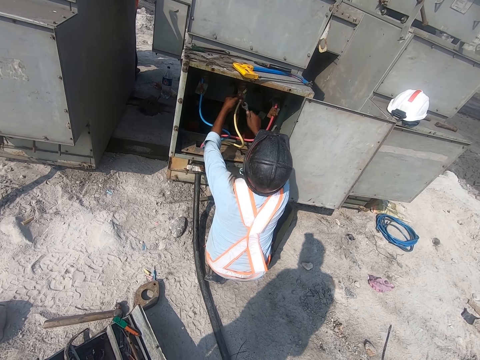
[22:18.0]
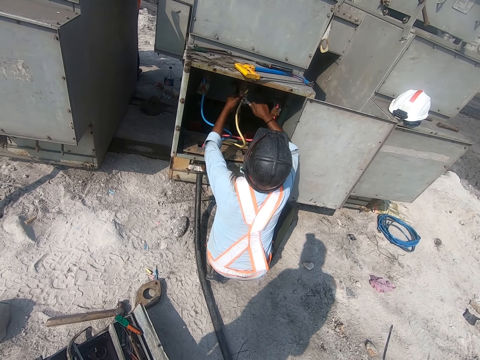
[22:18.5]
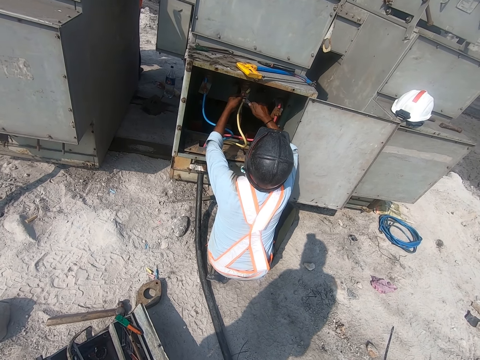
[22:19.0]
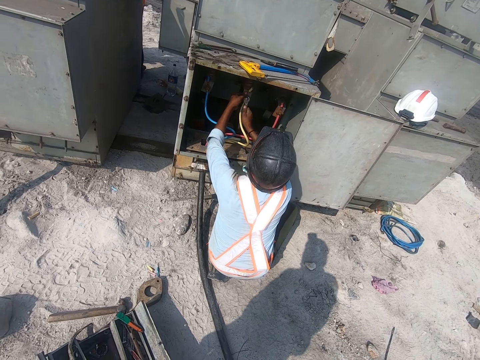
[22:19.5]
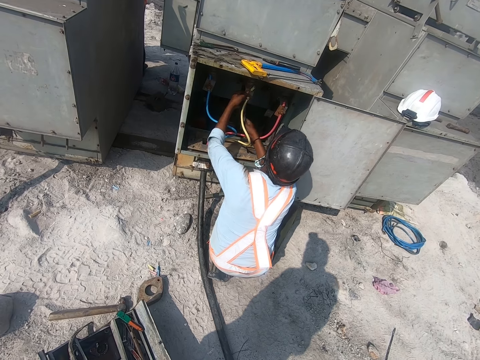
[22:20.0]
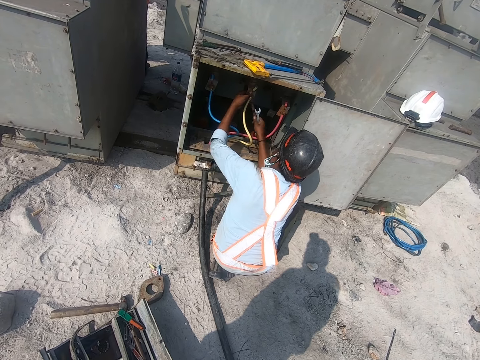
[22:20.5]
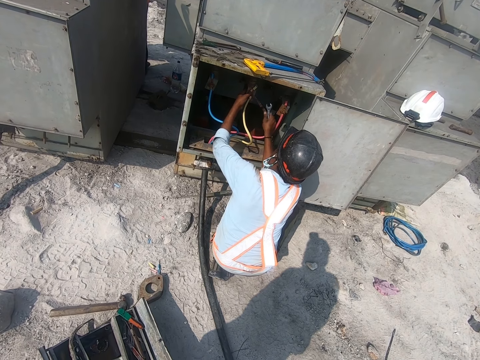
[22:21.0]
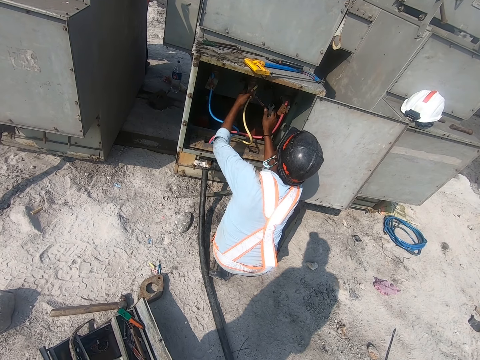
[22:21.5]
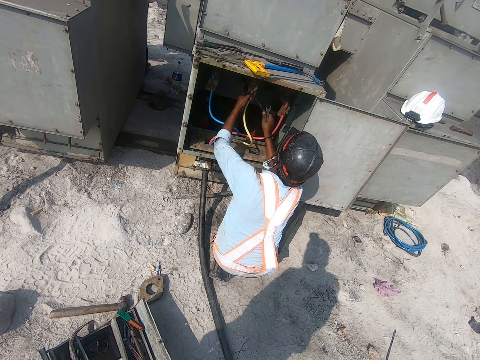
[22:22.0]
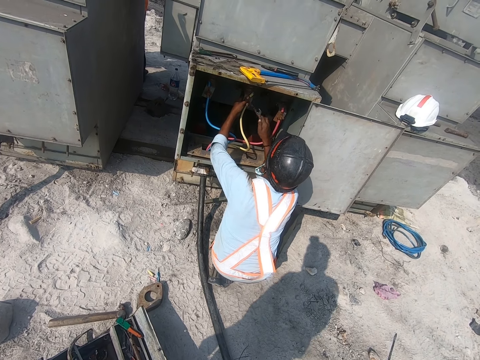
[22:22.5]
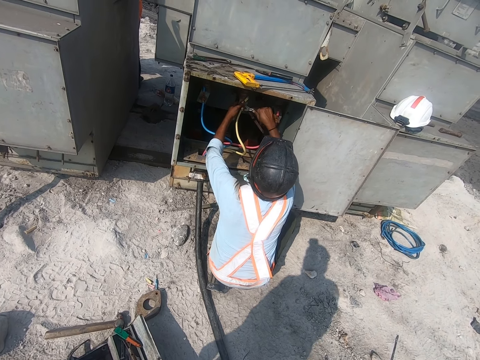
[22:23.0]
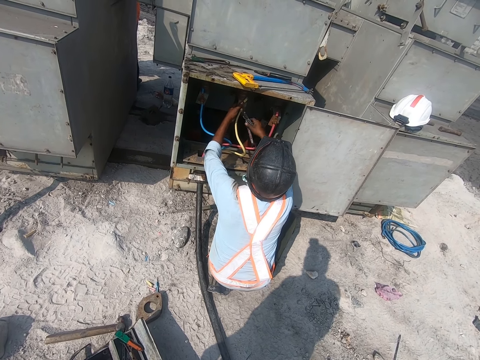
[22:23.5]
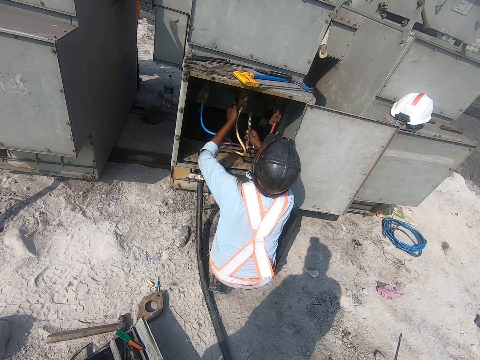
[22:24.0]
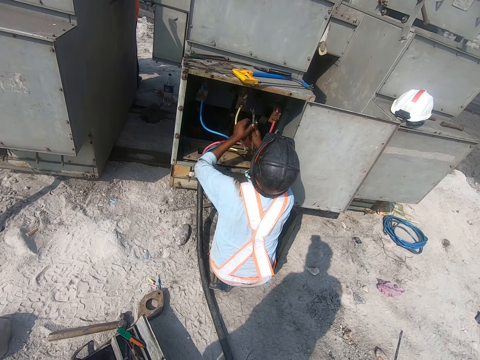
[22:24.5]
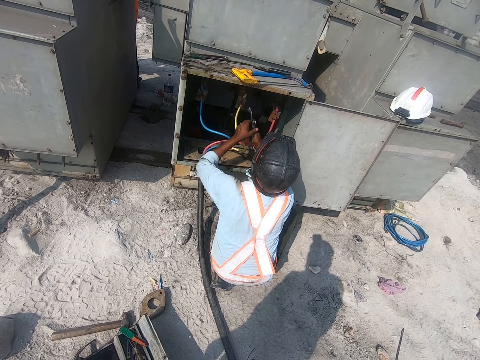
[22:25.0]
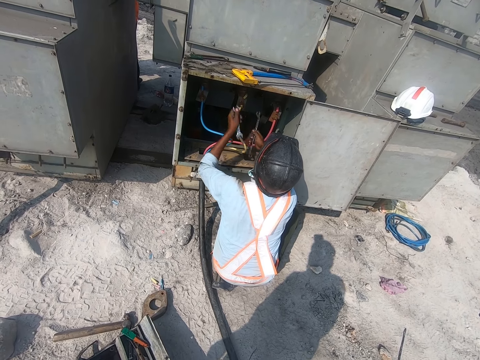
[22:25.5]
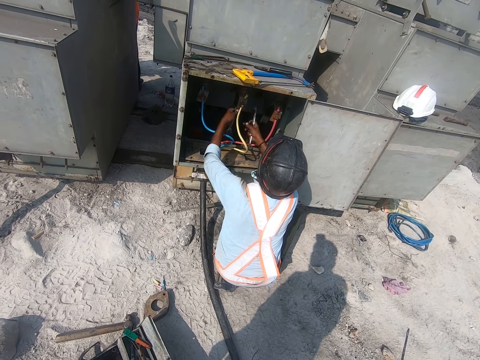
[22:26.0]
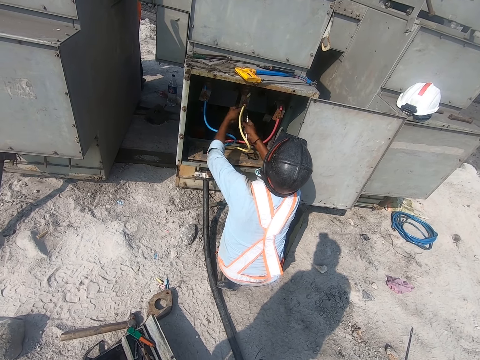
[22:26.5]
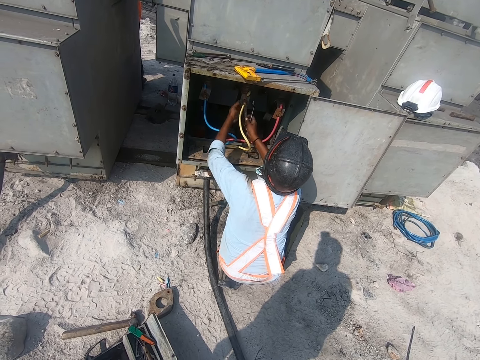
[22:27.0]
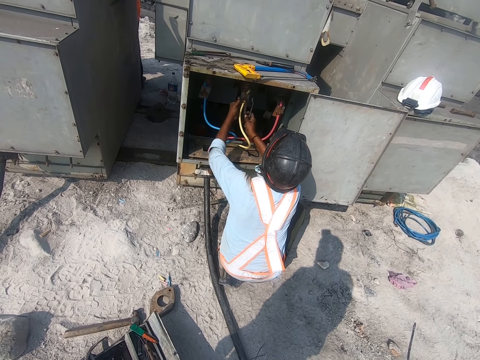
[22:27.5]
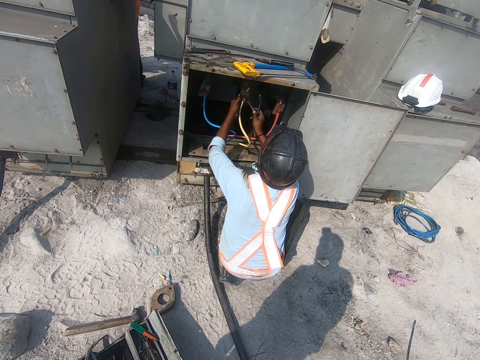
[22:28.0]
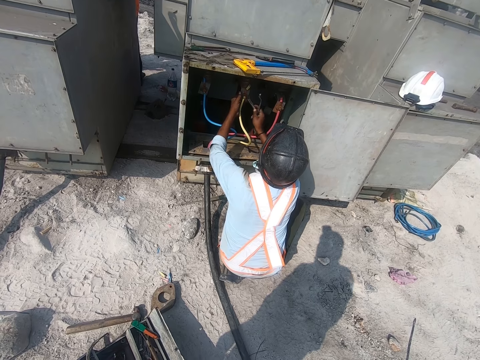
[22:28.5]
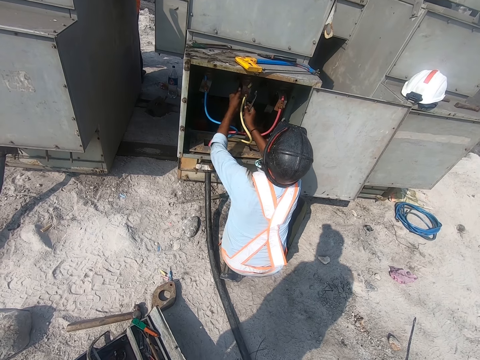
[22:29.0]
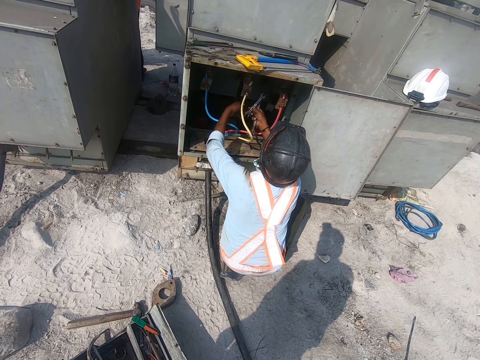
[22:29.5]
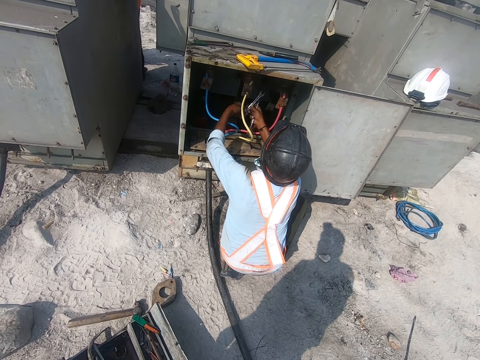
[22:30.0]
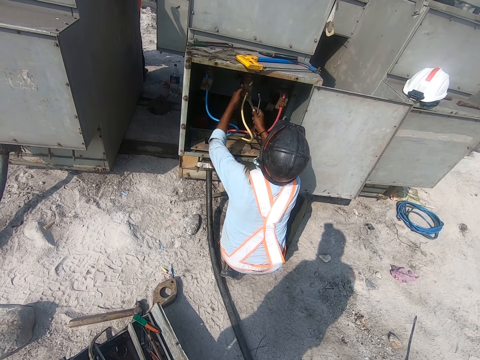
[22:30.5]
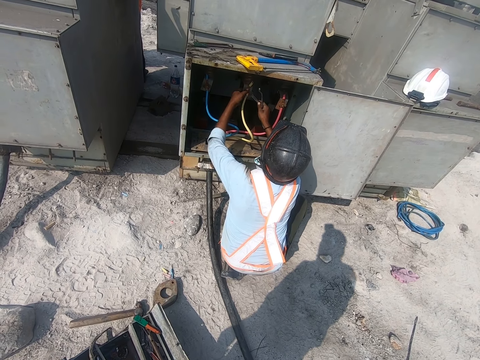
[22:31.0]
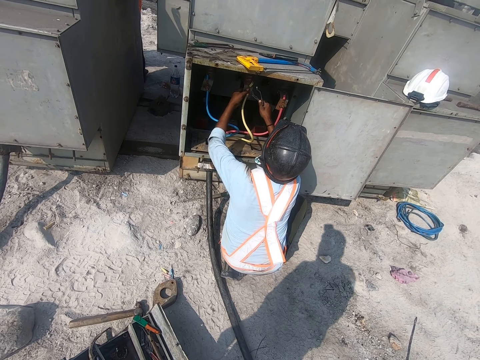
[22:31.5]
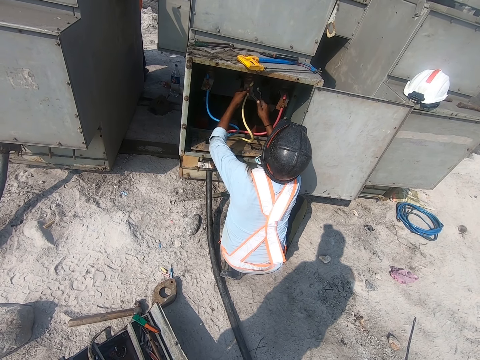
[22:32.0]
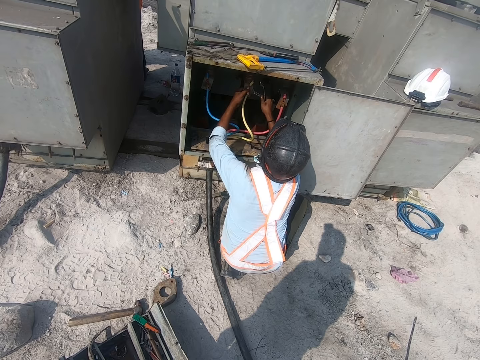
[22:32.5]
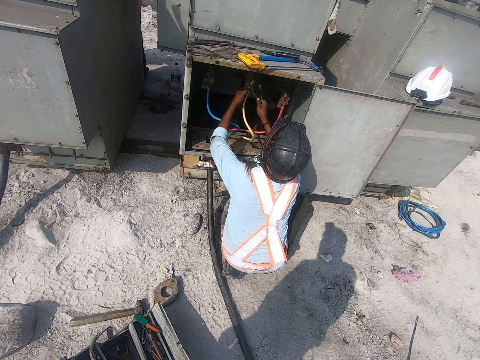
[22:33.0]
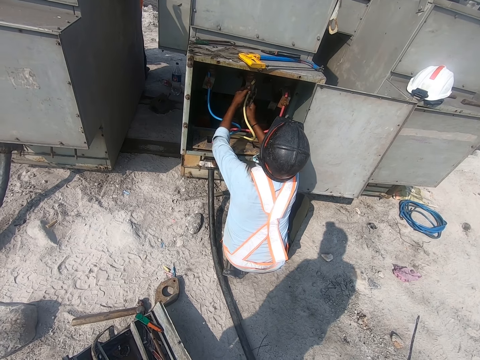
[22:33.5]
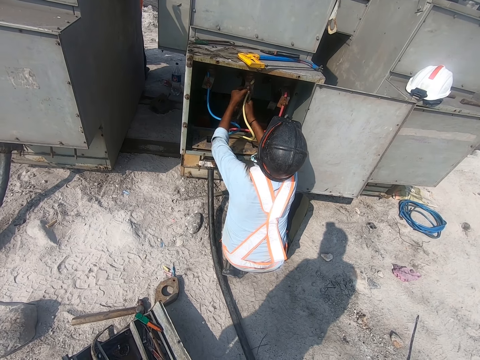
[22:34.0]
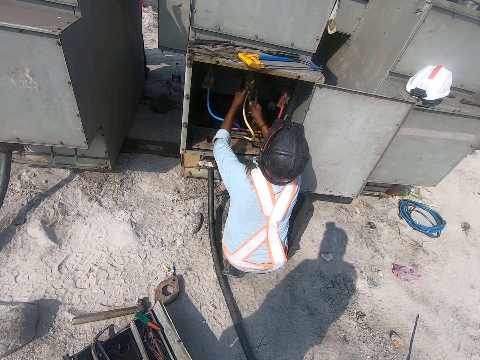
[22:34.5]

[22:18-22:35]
A person moves metal with the right hand. The person fixes a nut with a spanner. The person fixes a cable. The person holds the spanner. The person takes the spanner with the left hand. The person fixes the nut with the spanner. The person fixes the cable. The person aligns the spanner with both hands. The person fixes the nut with the spanner.

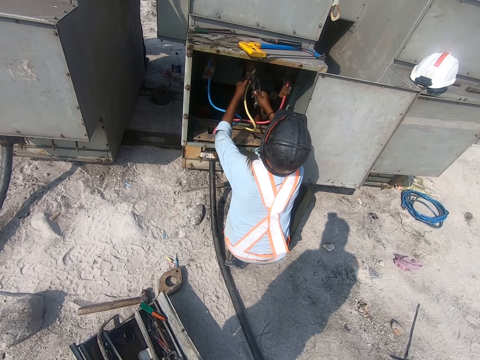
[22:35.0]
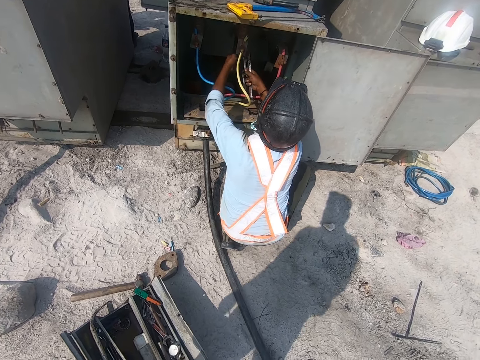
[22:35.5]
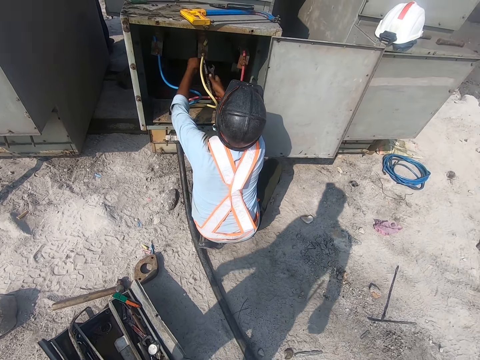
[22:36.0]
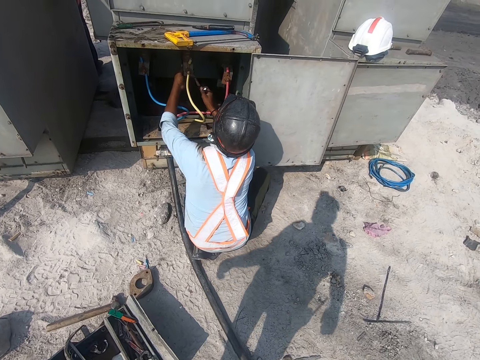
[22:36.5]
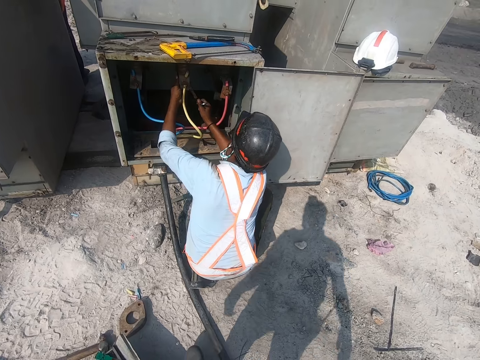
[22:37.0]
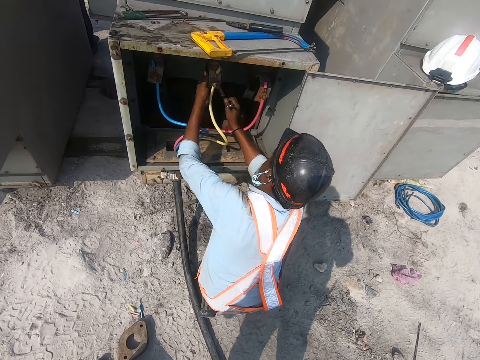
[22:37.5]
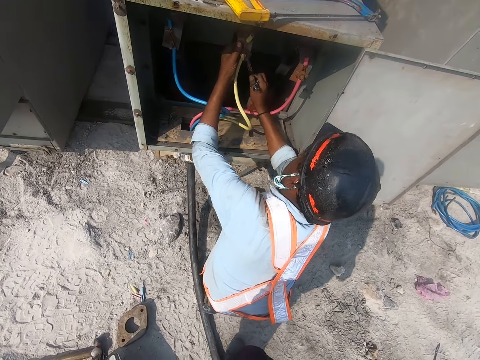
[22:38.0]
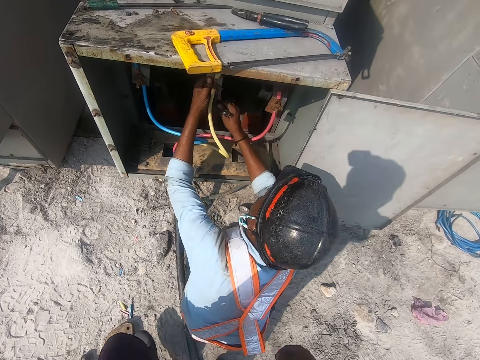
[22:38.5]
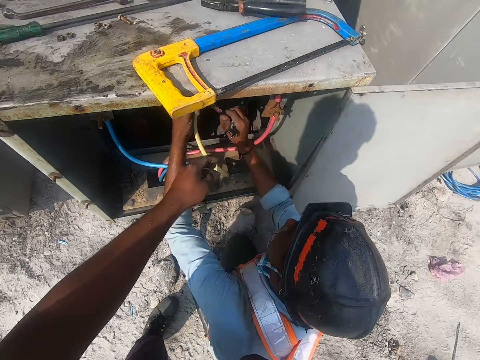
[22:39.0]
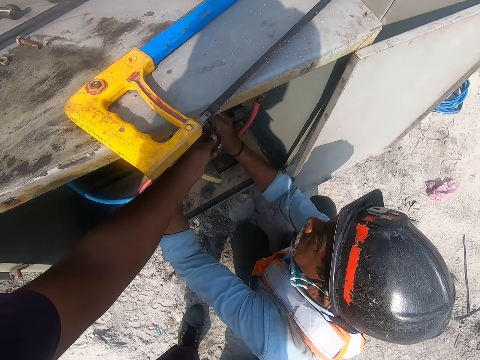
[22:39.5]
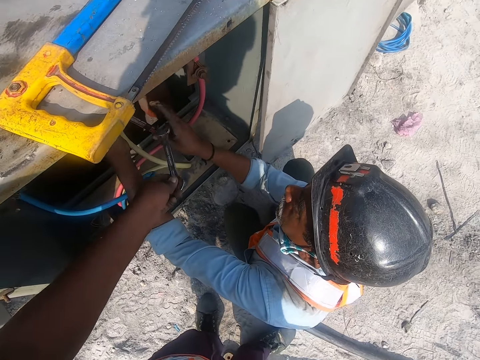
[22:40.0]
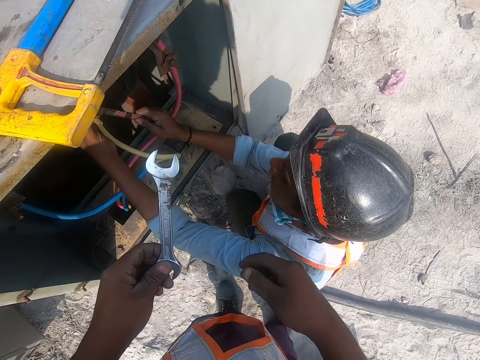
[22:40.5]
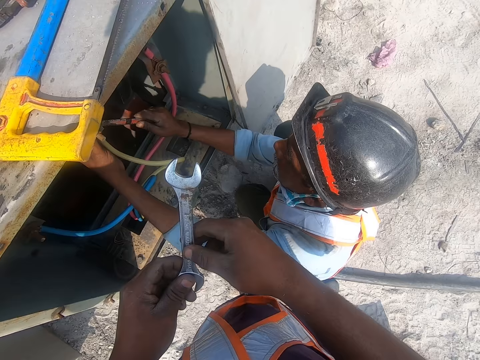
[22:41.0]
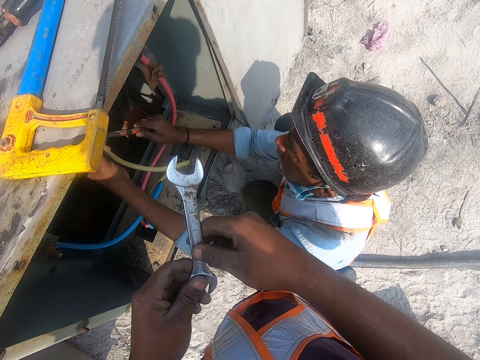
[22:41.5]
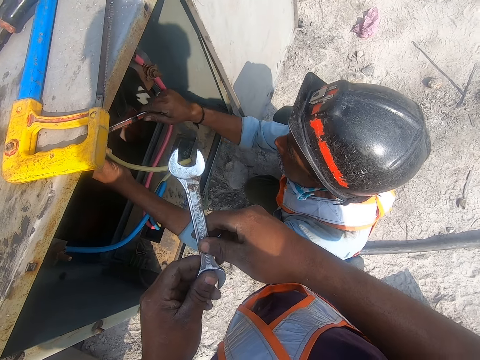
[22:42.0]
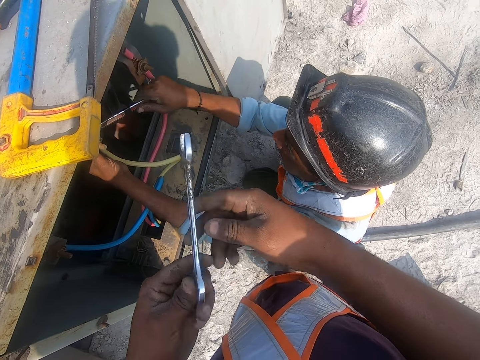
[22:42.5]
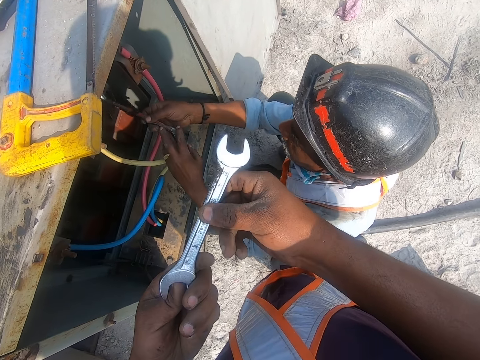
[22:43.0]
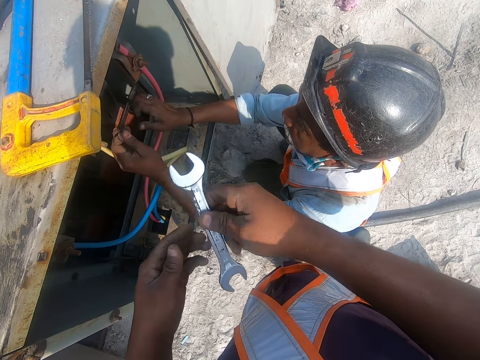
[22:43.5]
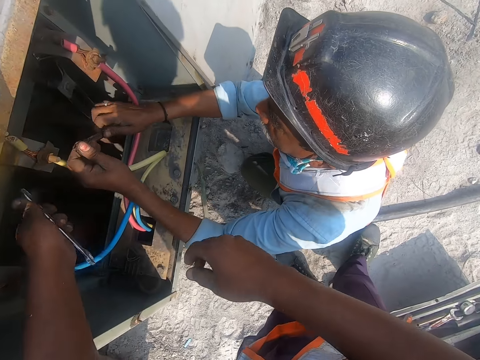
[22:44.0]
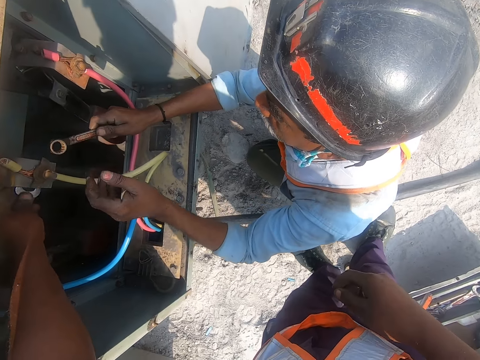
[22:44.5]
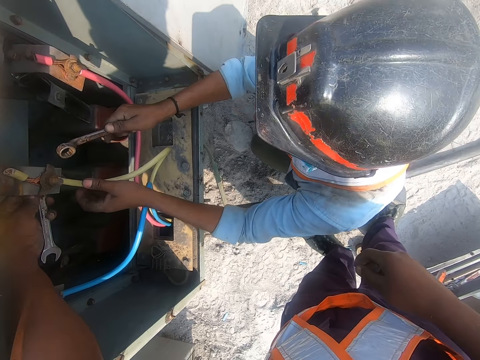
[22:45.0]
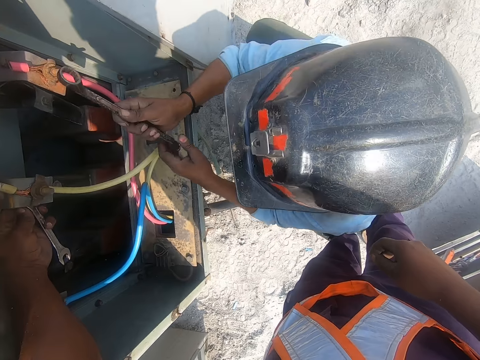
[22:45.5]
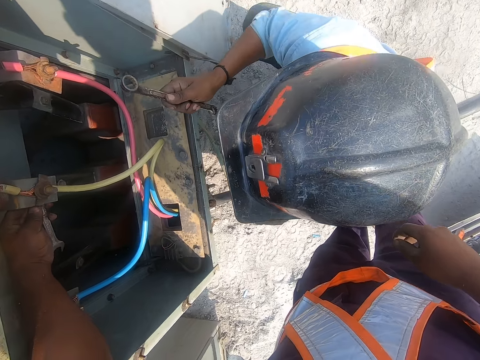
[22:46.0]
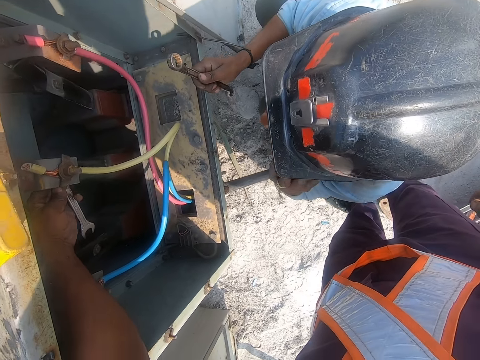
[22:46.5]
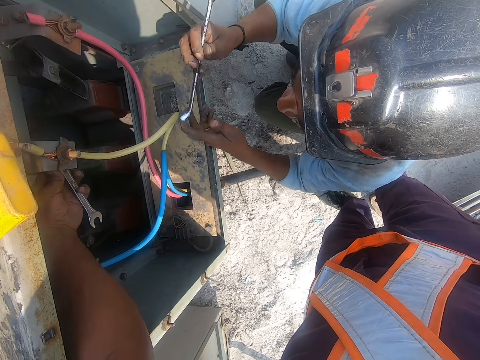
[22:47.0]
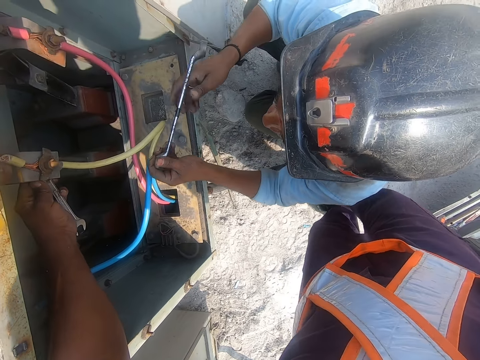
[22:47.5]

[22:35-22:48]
The camera wearer moves around. They take a spanner from a person. The person fixes a nut with the spanner. The camera wearer holds the spanner with both hands. They rotate the spanner. They stare at the spanner. They place the spanner on the bolt. They fix the cable. They tighten the nuts.
